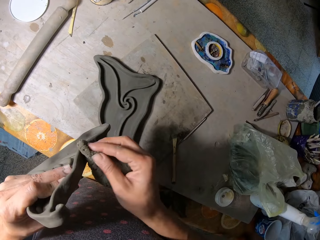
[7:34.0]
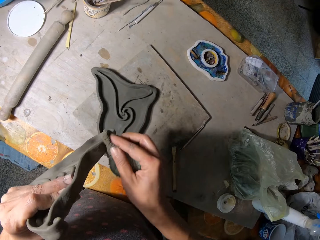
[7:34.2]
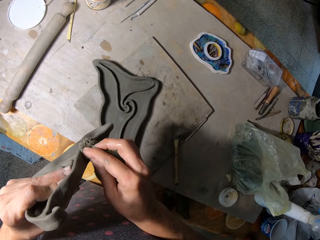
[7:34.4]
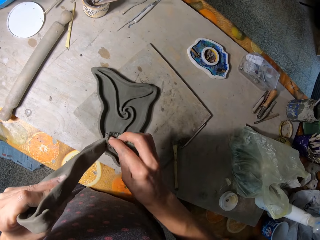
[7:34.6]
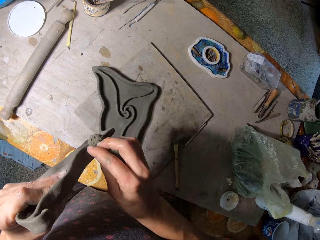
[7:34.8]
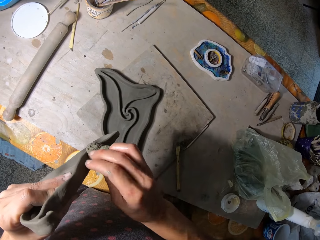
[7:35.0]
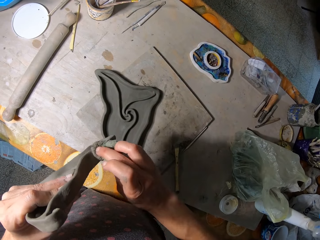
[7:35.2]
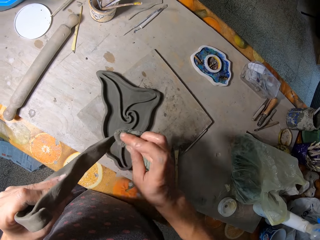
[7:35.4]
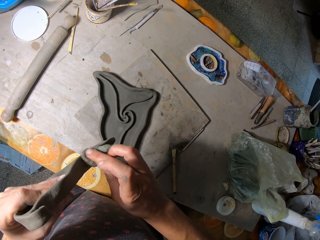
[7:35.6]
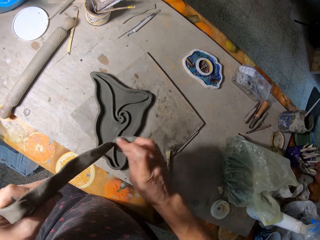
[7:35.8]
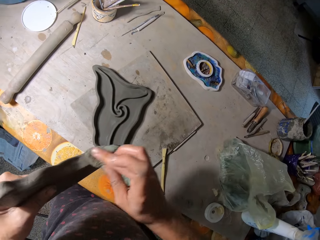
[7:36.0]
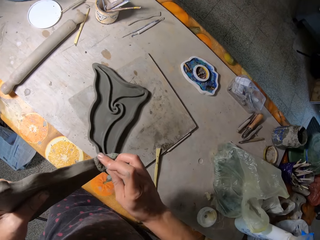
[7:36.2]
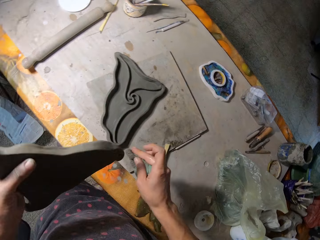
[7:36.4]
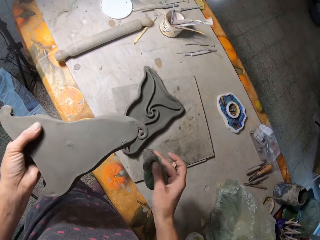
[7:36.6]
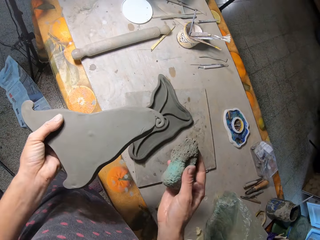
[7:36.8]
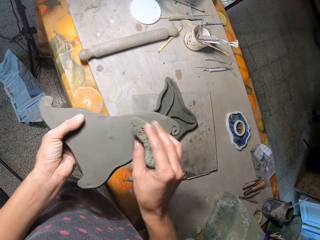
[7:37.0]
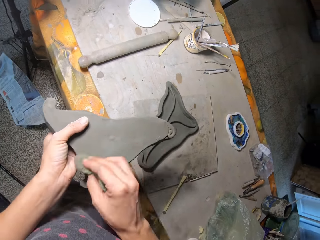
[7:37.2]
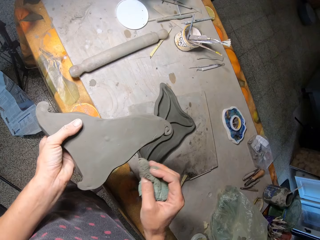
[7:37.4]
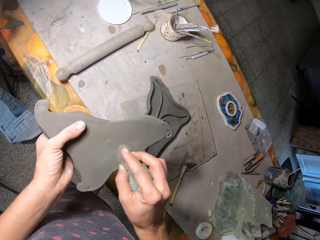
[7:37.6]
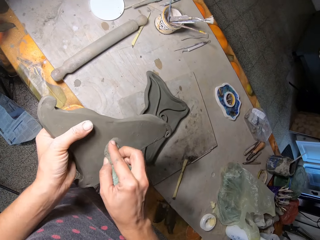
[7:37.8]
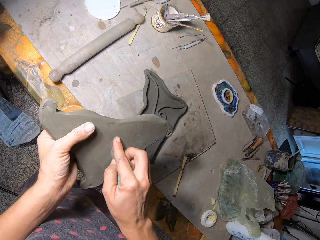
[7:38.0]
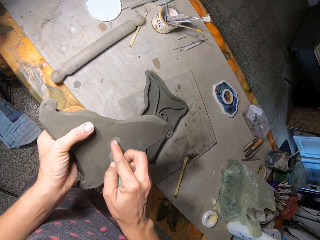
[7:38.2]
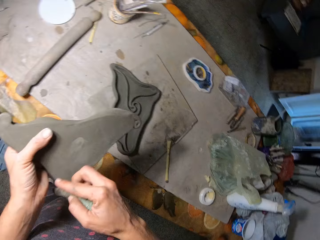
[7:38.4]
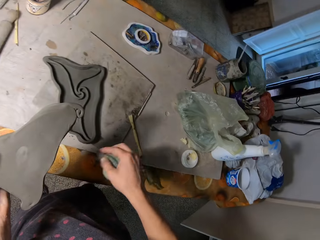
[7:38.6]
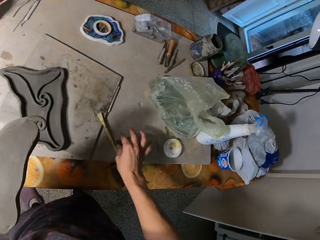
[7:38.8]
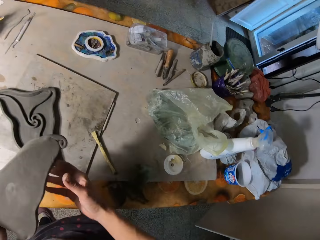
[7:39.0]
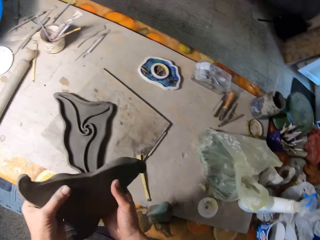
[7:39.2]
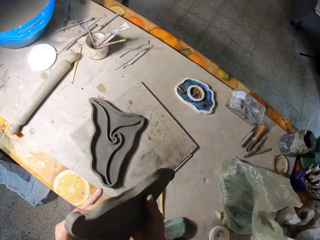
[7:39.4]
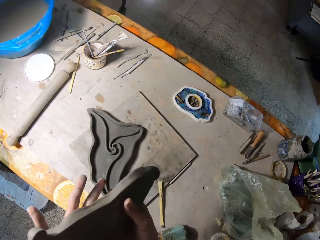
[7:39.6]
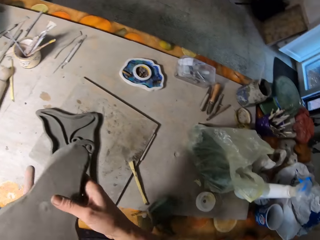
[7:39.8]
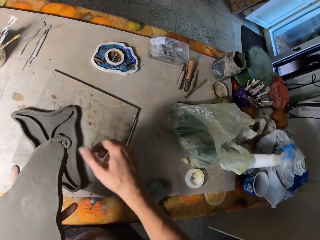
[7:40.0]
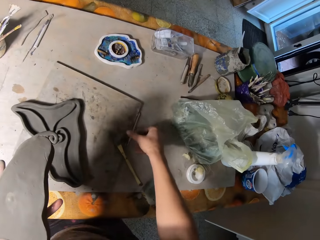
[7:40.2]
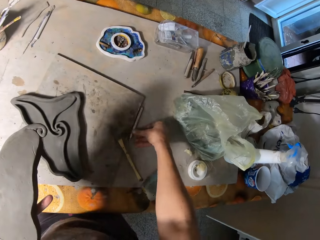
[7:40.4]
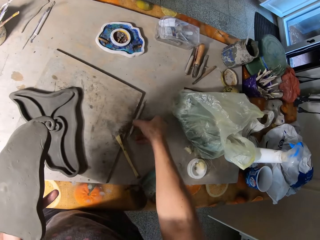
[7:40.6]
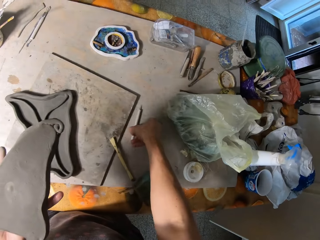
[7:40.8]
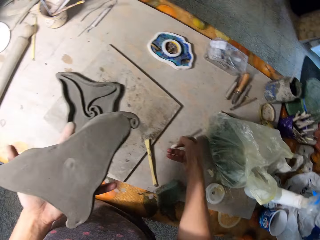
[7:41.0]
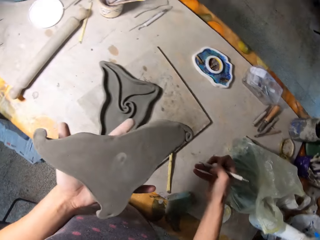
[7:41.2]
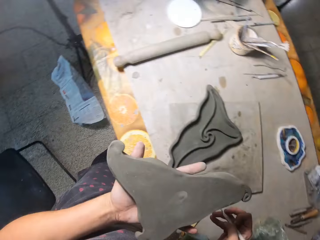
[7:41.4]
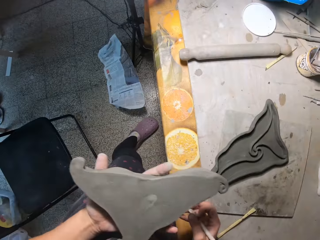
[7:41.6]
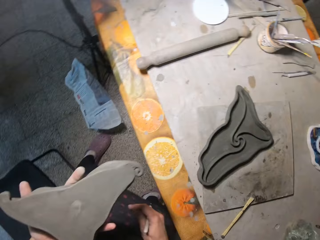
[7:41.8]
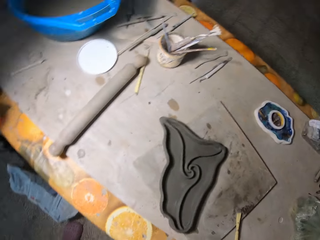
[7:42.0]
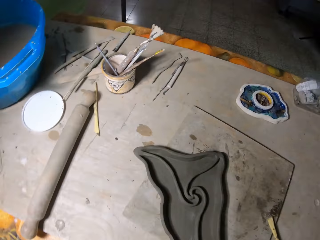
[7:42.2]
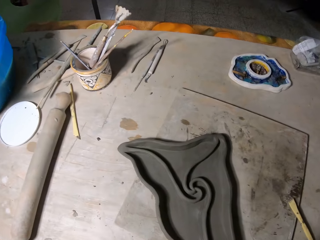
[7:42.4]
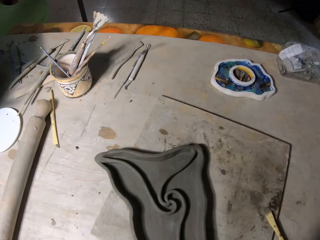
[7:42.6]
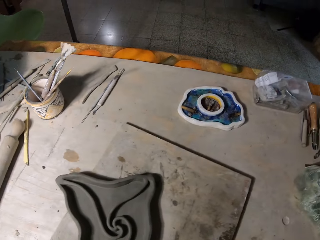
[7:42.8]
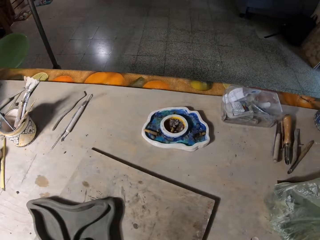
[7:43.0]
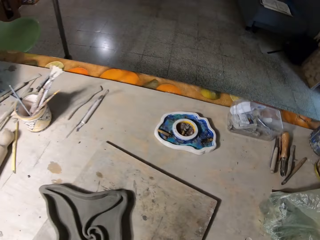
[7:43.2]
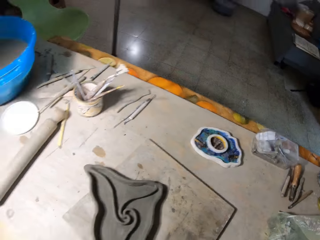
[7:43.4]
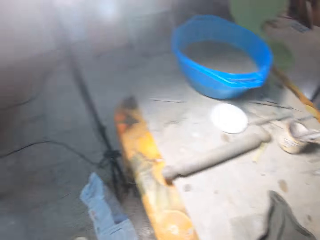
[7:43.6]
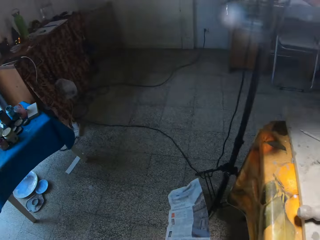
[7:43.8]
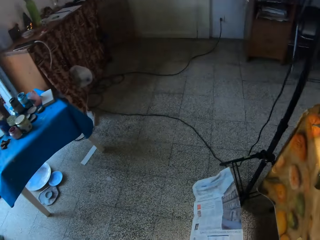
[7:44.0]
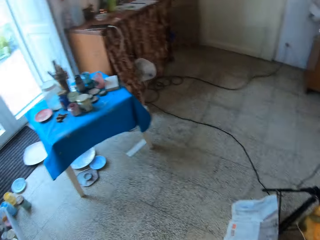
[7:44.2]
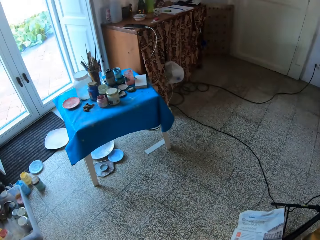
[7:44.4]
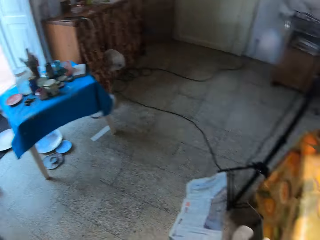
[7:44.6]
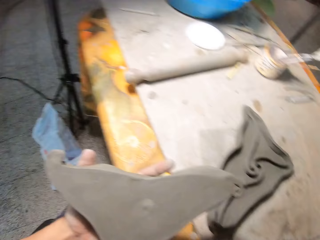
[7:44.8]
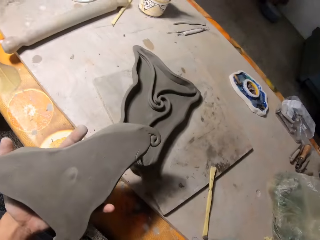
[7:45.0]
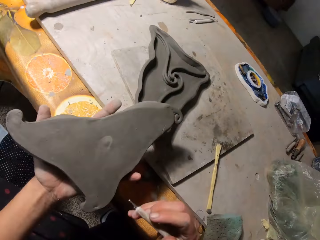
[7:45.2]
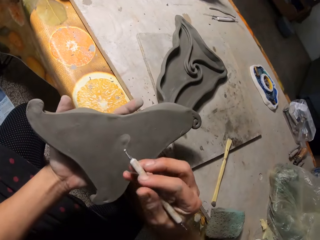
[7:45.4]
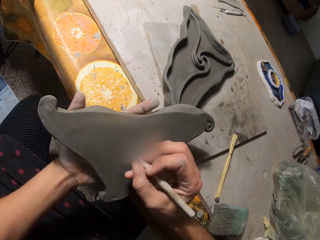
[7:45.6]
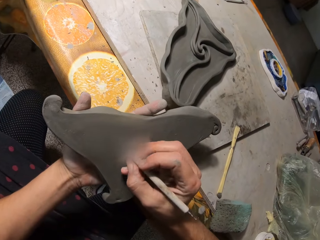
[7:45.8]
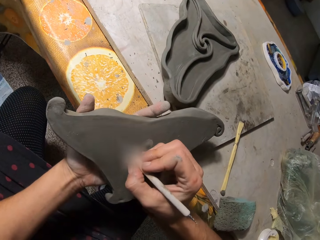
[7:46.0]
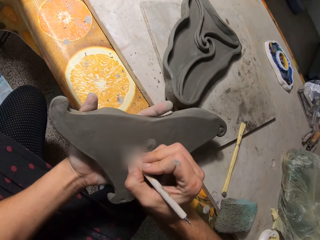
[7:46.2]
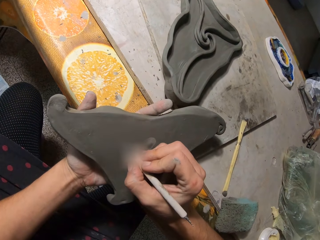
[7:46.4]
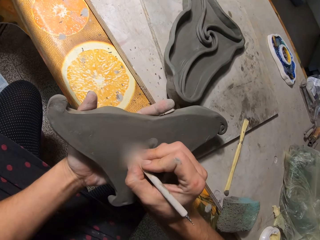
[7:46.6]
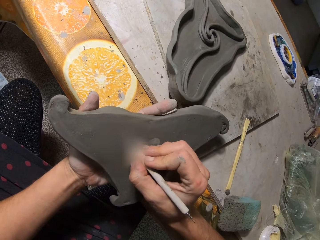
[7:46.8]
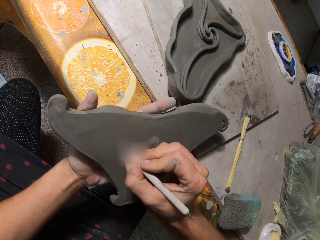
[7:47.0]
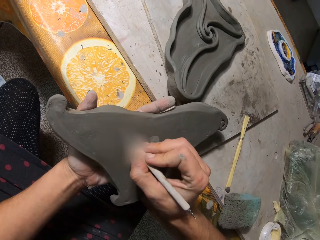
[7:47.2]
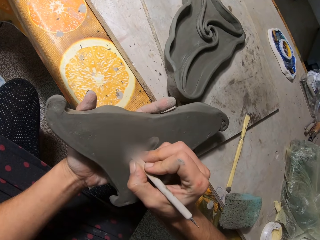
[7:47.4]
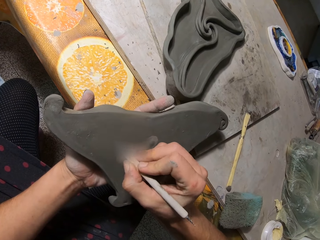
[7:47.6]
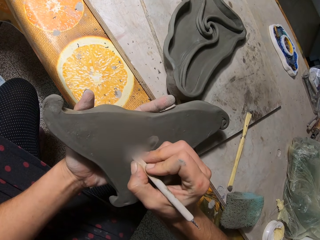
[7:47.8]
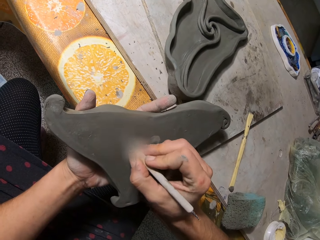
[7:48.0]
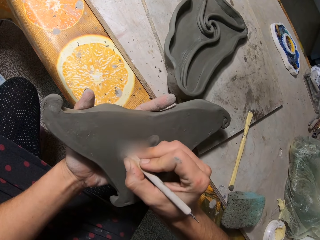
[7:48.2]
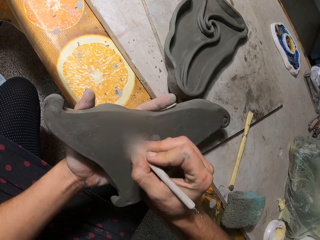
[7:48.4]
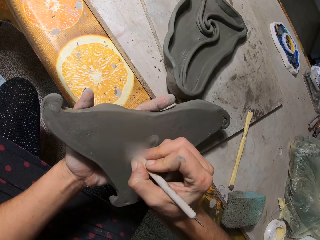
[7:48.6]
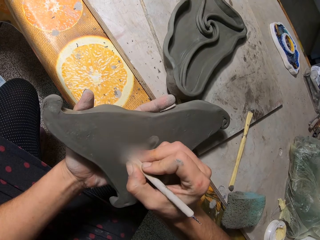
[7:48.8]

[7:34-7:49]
The camera wearer drops the foam on the table with his right hand. He holds the piece of clay with both hands. He picks up a stencil from the table with his right hand. He looks around. He writes on the piece of clay with the stencil in his right hand.

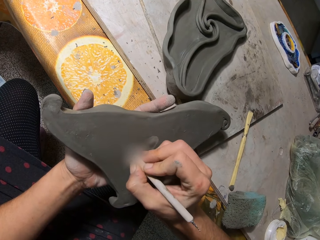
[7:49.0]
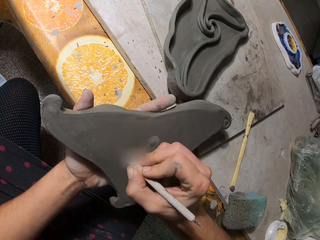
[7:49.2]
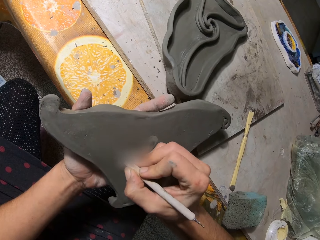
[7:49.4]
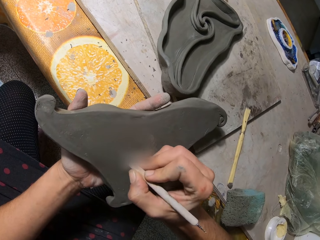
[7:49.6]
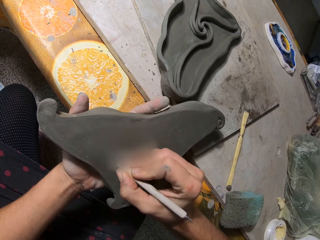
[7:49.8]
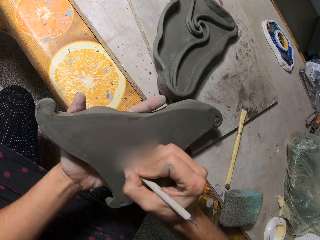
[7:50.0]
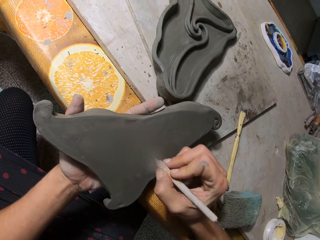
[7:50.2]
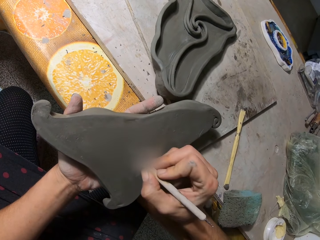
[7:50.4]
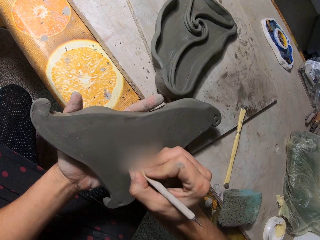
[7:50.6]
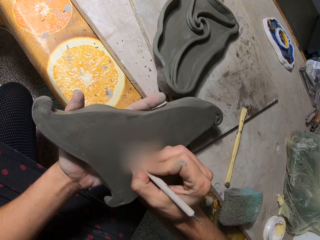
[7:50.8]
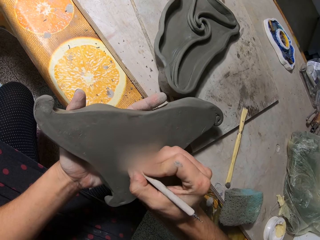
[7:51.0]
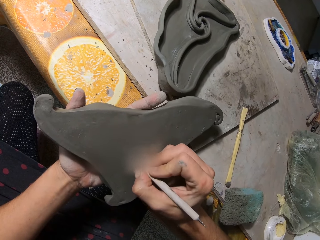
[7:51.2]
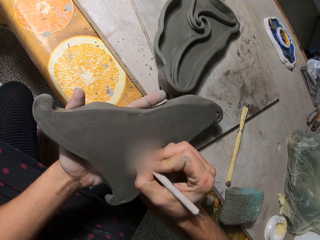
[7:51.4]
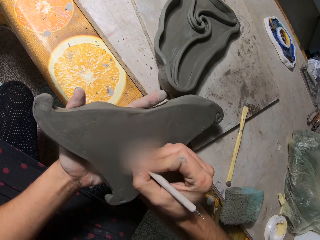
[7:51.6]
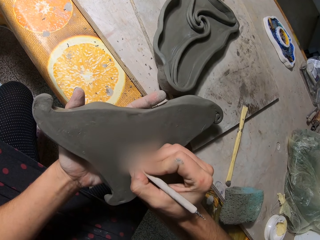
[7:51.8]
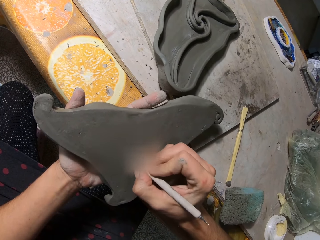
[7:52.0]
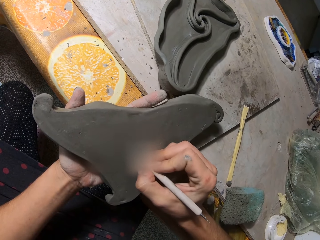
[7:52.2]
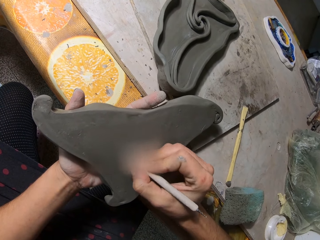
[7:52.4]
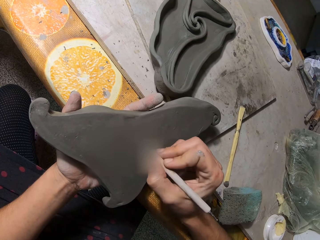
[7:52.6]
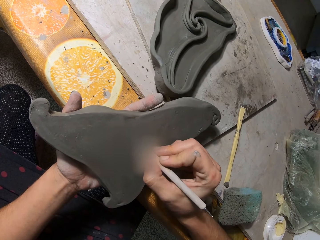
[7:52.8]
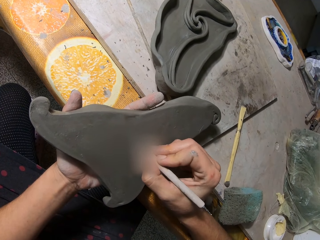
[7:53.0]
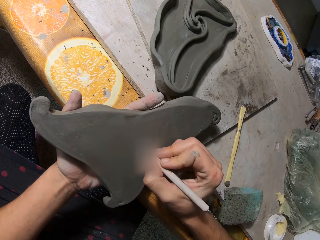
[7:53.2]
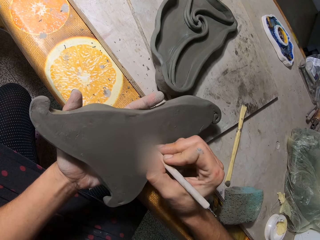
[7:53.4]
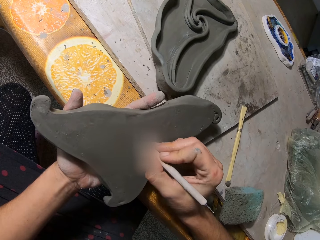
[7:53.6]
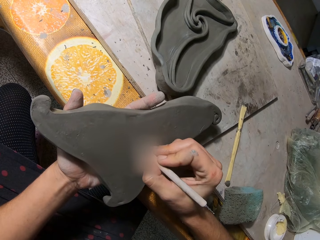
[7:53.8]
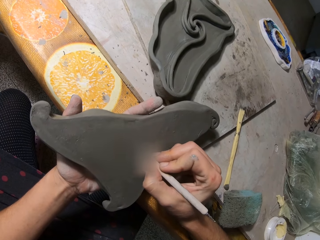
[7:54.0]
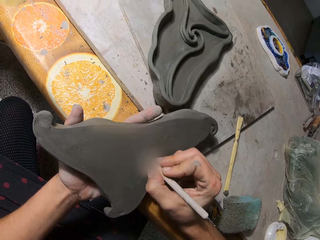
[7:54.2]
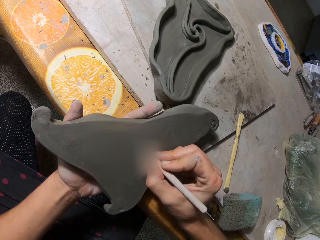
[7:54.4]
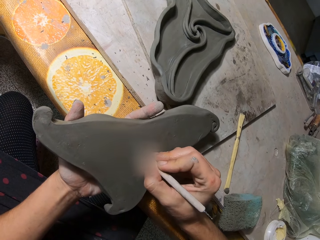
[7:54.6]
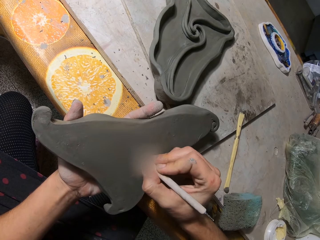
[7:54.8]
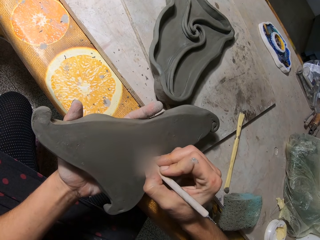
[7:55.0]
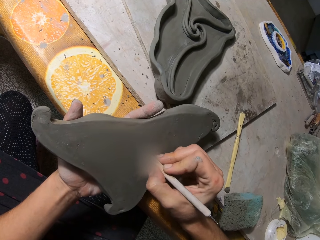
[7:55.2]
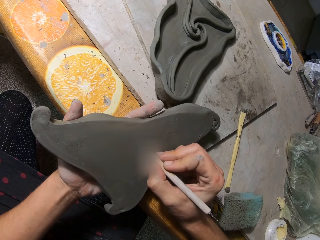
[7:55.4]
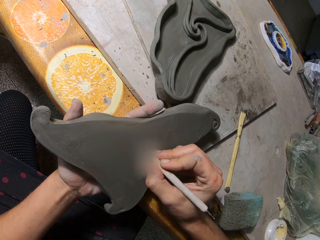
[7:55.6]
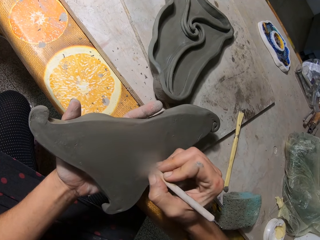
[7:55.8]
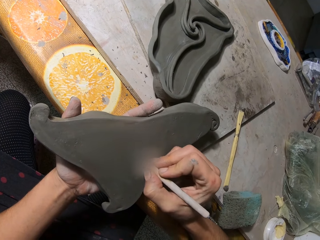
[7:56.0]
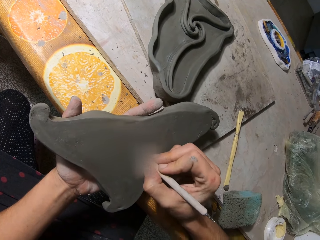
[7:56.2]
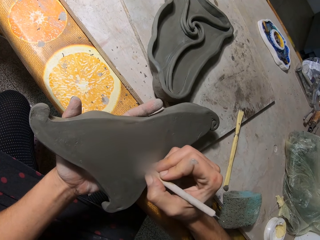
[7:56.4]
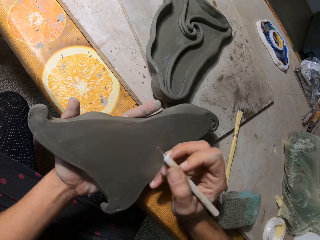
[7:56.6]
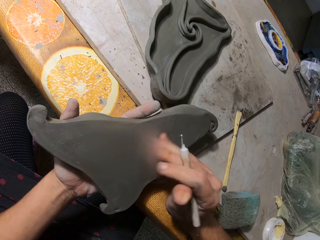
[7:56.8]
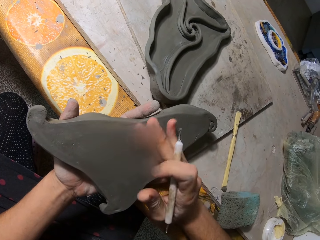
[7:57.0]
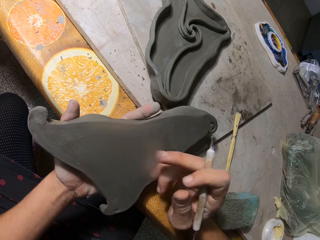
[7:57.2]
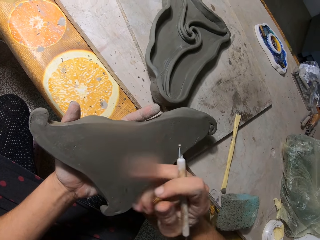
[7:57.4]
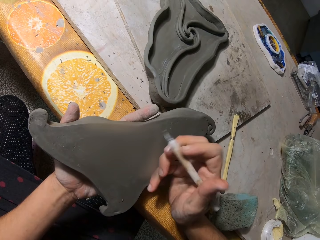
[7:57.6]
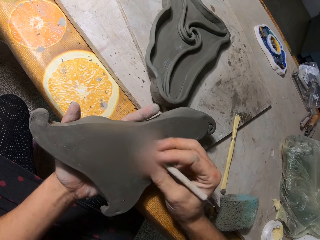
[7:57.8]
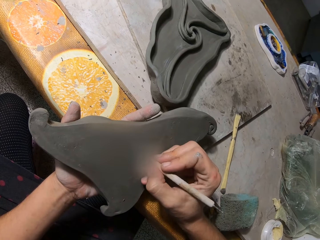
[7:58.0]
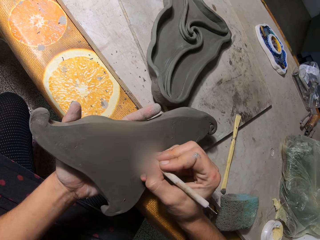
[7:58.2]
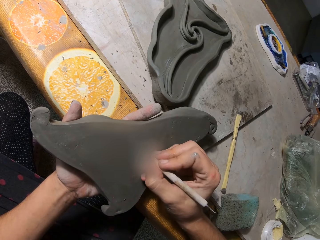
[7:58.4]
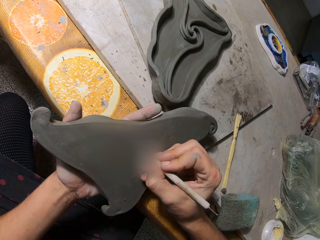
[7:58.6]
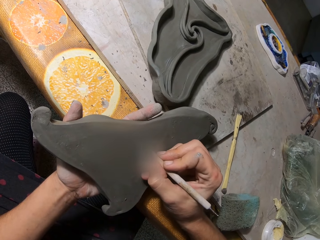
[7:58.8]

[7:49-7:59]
The camera wearer cleans the piece of clay with his right hand. He writes on the sculpture with a chisel.
